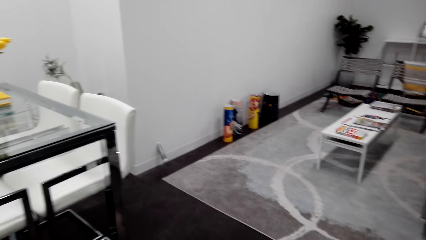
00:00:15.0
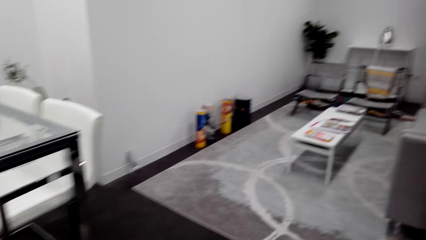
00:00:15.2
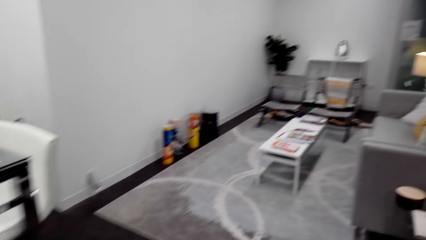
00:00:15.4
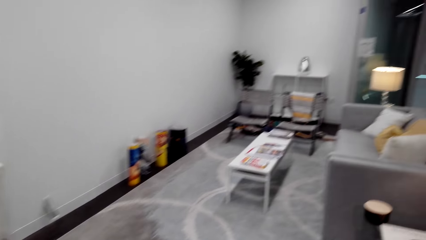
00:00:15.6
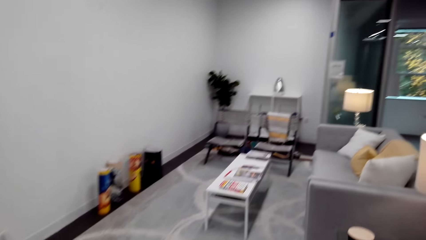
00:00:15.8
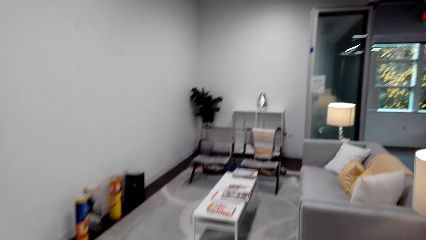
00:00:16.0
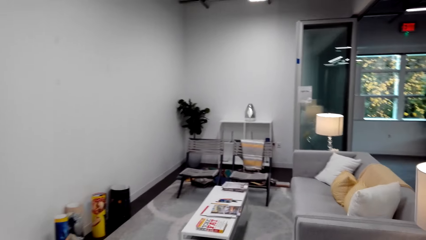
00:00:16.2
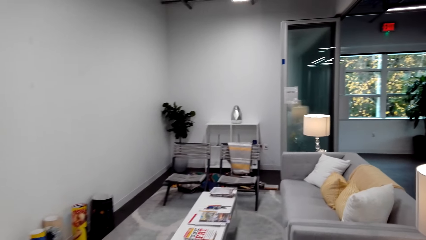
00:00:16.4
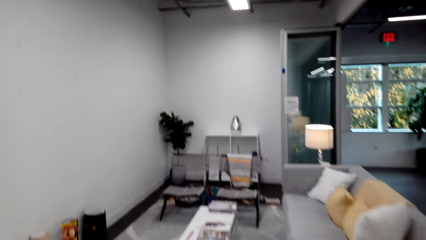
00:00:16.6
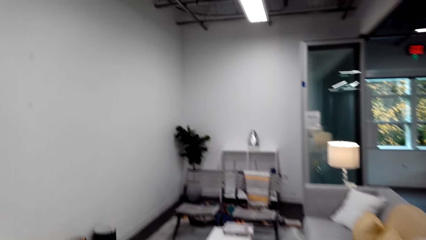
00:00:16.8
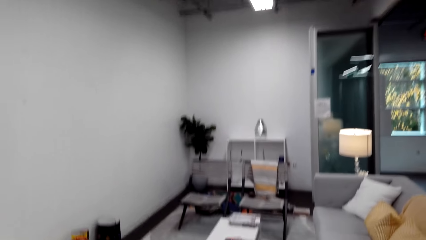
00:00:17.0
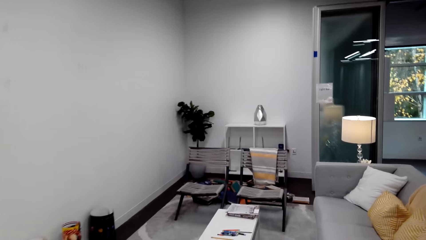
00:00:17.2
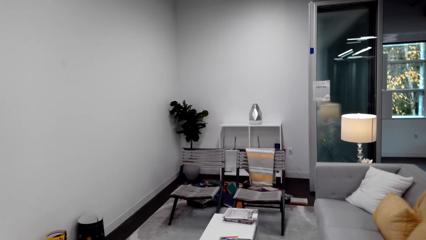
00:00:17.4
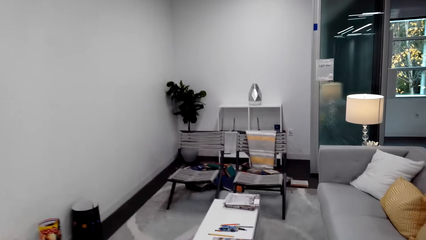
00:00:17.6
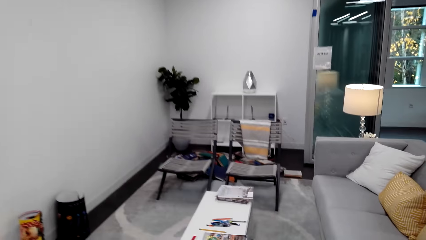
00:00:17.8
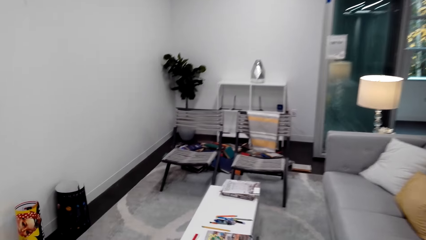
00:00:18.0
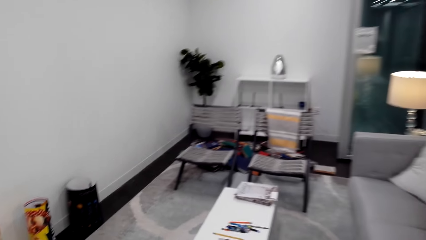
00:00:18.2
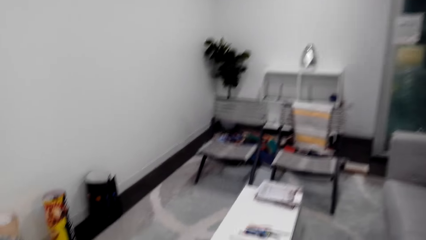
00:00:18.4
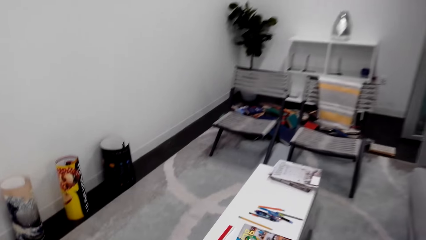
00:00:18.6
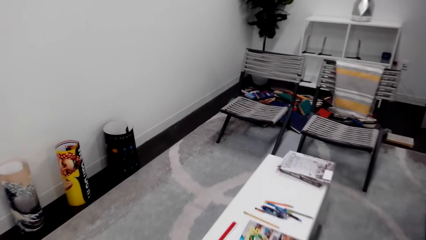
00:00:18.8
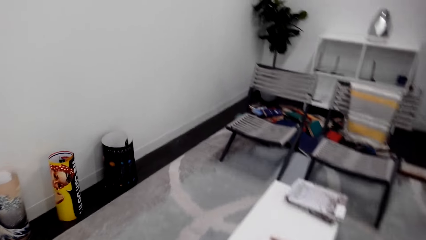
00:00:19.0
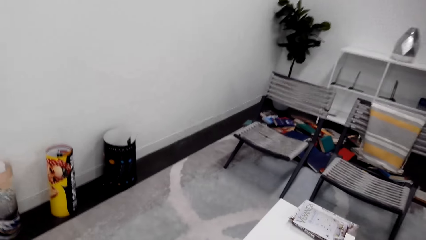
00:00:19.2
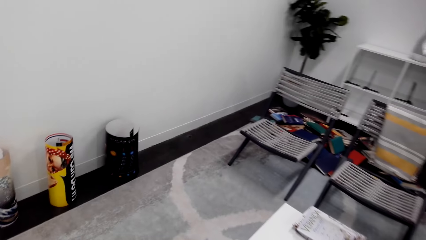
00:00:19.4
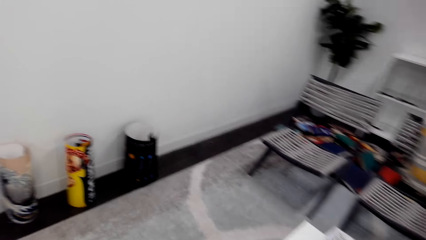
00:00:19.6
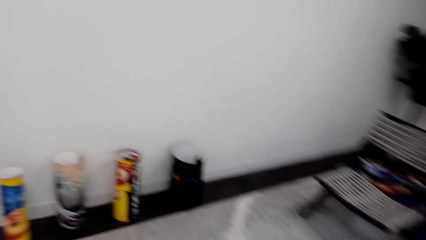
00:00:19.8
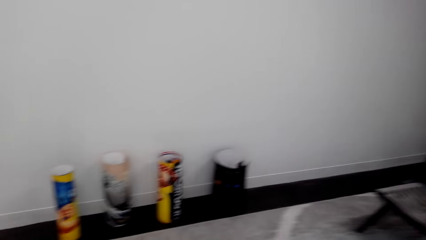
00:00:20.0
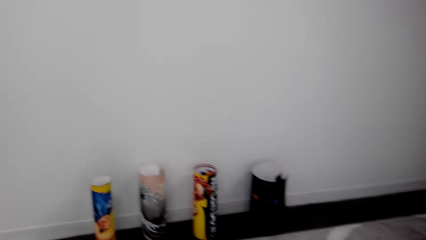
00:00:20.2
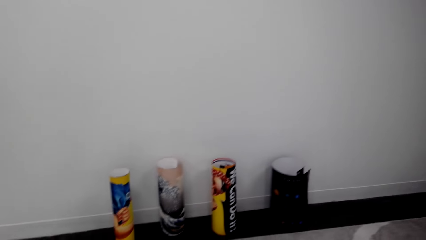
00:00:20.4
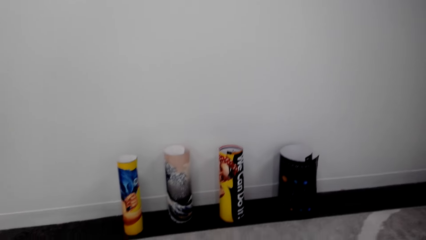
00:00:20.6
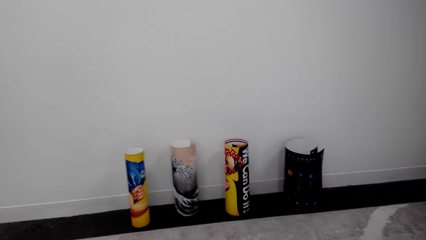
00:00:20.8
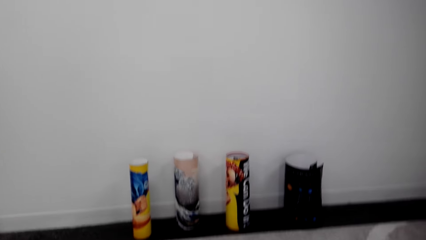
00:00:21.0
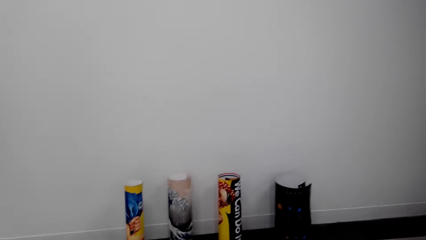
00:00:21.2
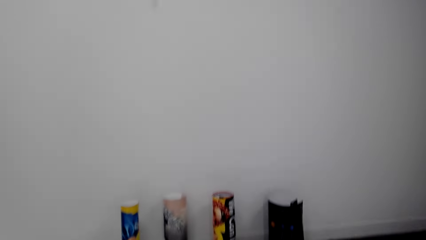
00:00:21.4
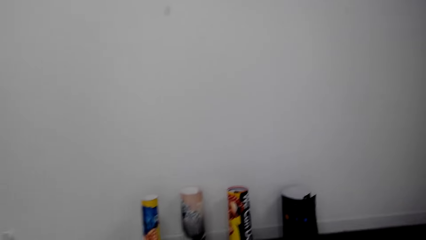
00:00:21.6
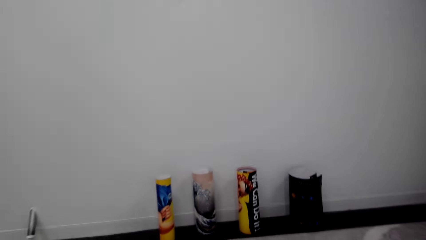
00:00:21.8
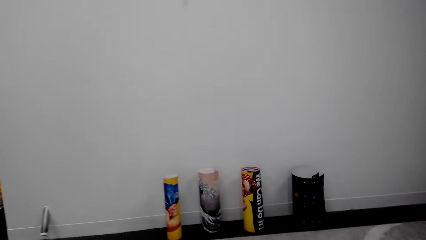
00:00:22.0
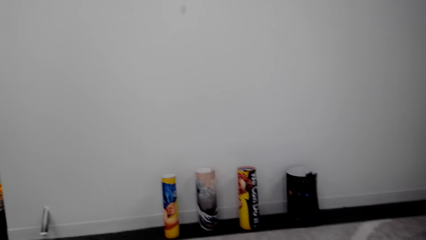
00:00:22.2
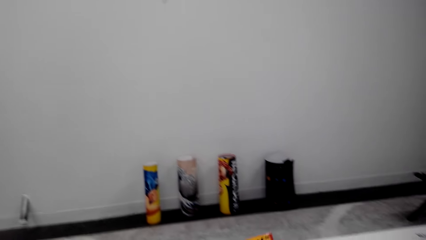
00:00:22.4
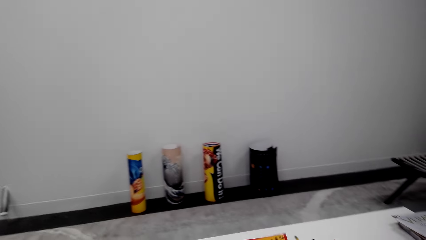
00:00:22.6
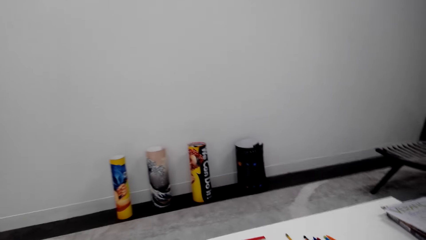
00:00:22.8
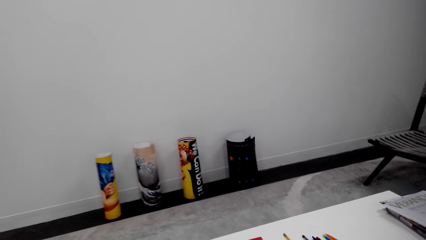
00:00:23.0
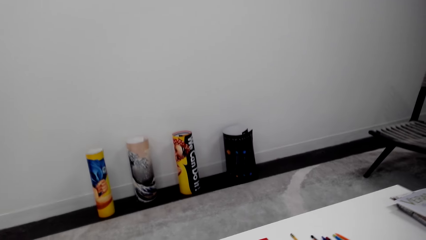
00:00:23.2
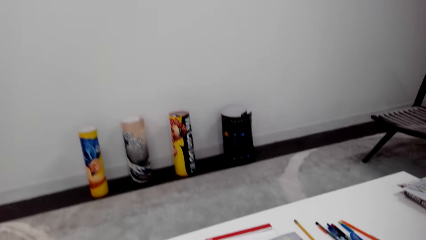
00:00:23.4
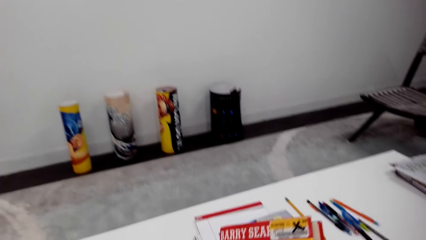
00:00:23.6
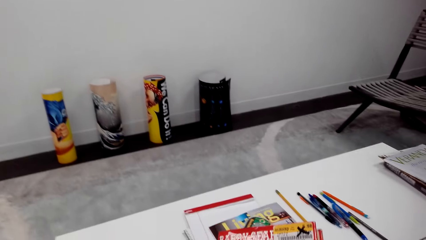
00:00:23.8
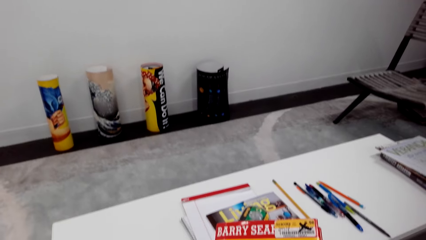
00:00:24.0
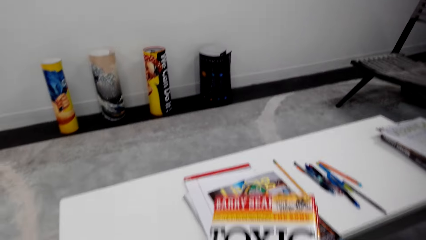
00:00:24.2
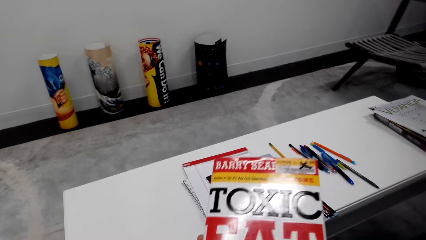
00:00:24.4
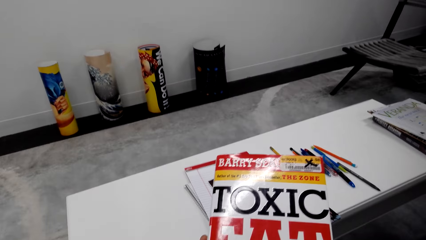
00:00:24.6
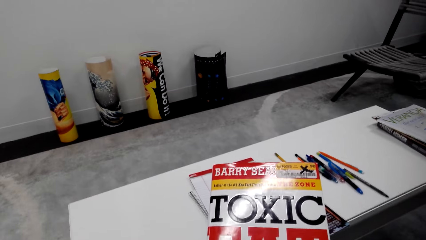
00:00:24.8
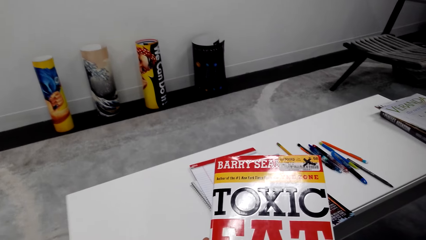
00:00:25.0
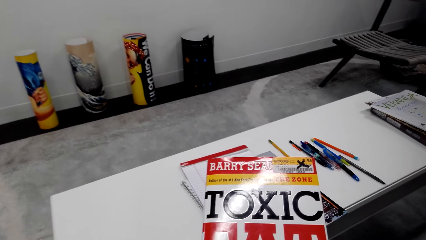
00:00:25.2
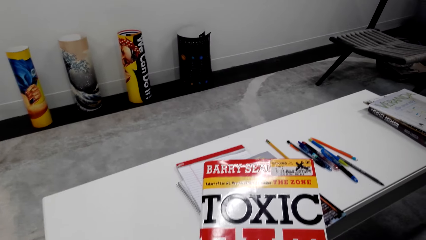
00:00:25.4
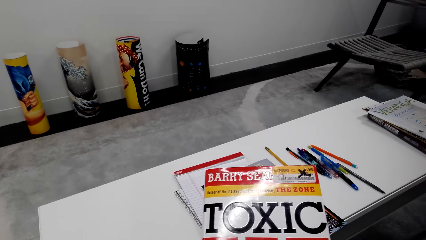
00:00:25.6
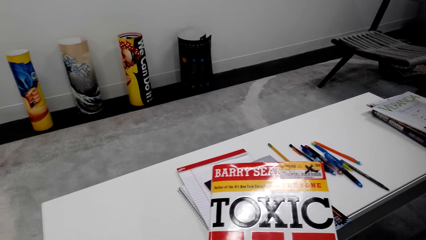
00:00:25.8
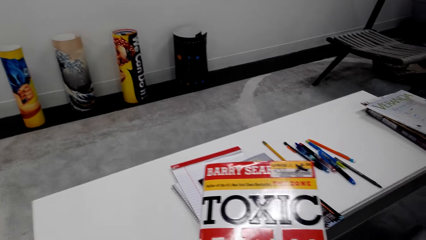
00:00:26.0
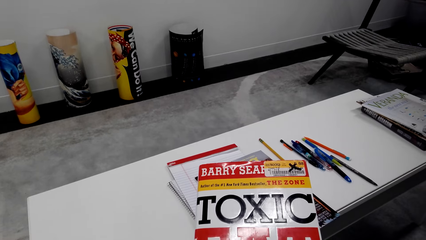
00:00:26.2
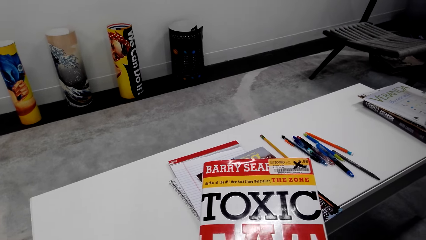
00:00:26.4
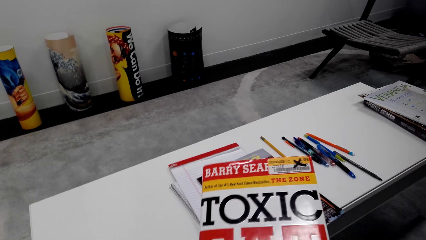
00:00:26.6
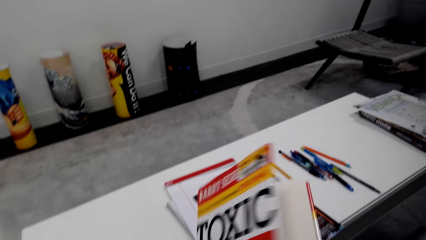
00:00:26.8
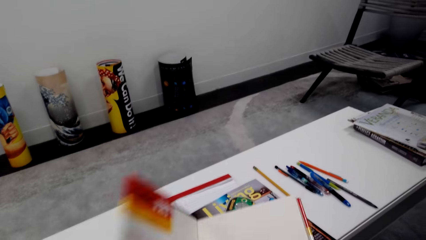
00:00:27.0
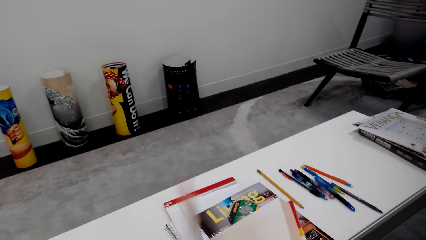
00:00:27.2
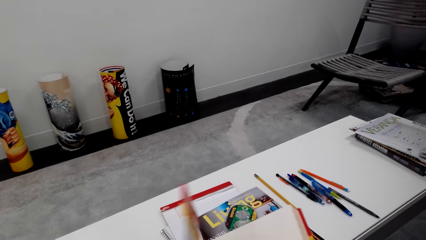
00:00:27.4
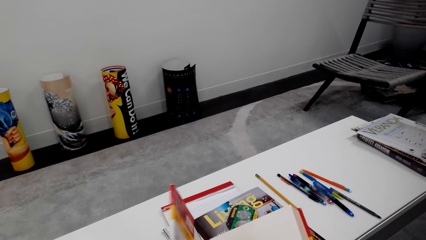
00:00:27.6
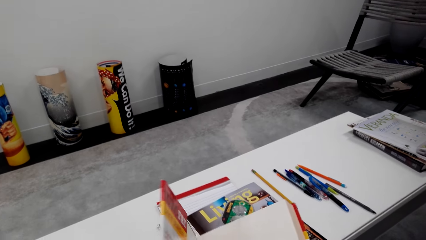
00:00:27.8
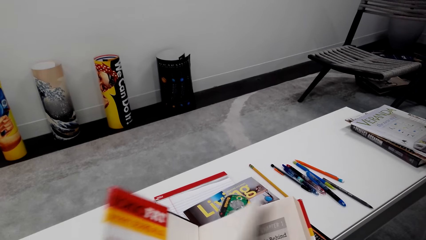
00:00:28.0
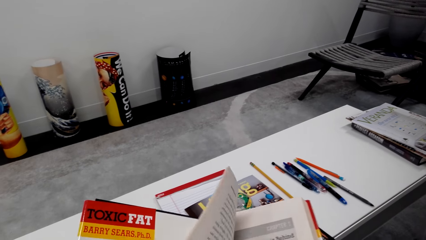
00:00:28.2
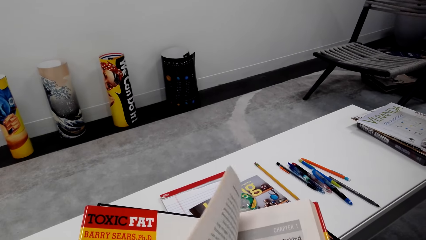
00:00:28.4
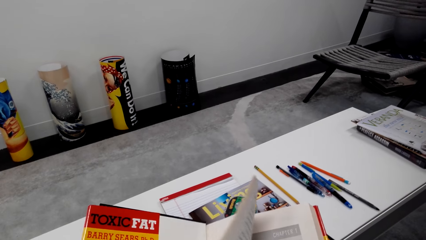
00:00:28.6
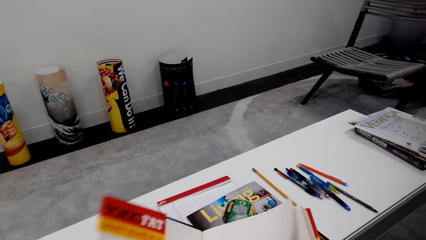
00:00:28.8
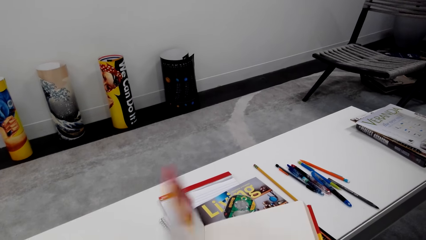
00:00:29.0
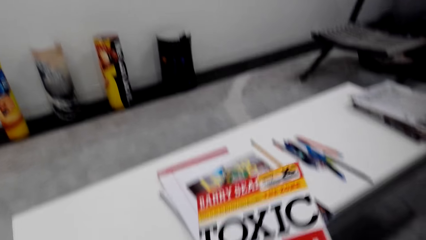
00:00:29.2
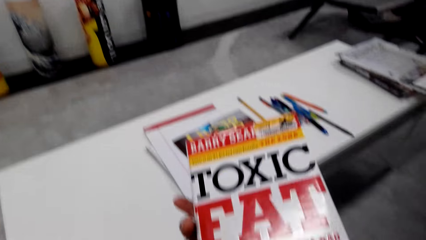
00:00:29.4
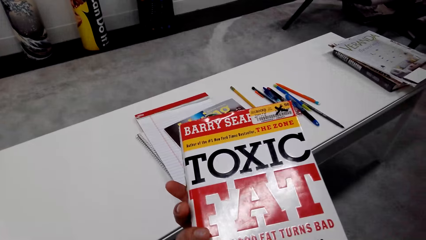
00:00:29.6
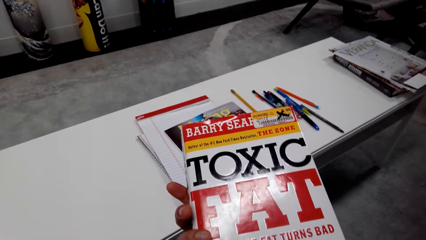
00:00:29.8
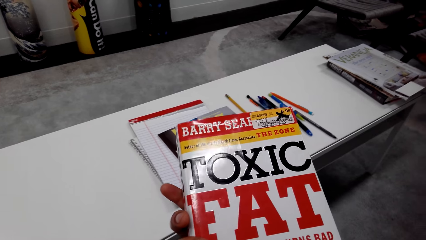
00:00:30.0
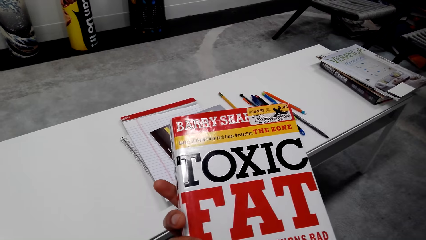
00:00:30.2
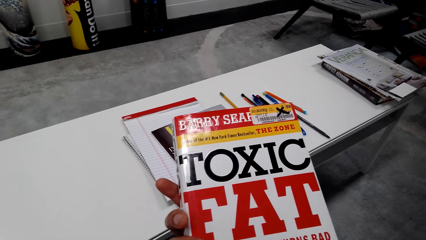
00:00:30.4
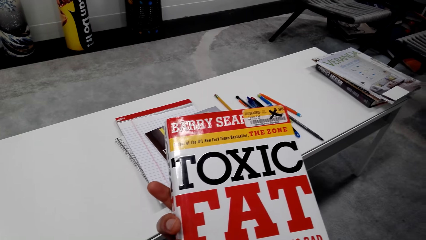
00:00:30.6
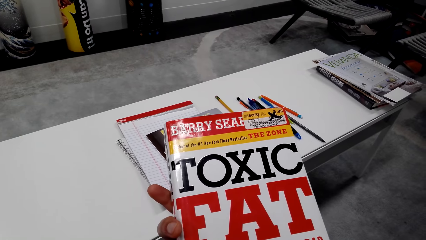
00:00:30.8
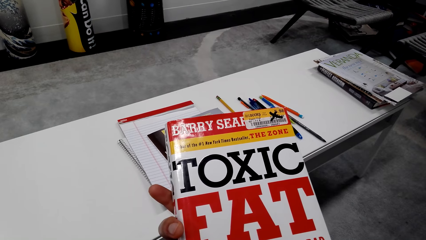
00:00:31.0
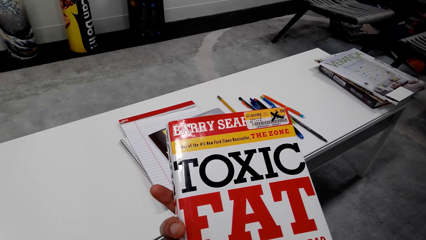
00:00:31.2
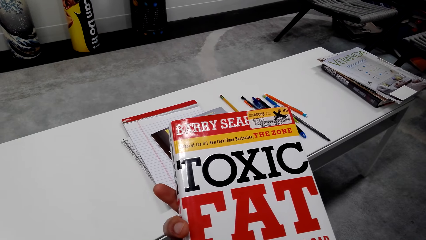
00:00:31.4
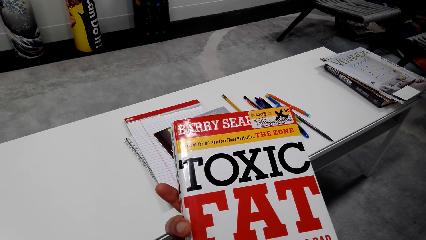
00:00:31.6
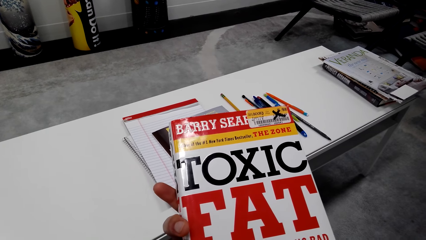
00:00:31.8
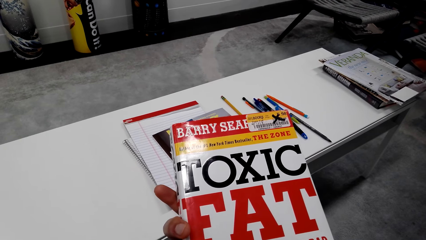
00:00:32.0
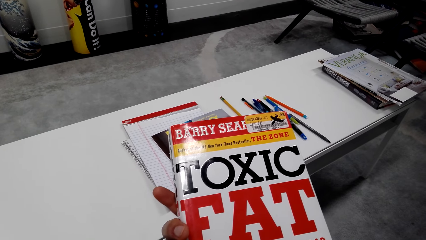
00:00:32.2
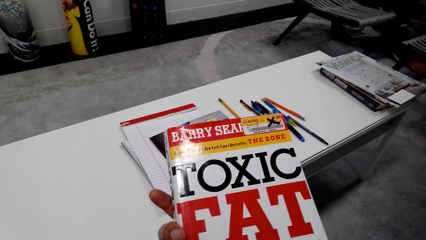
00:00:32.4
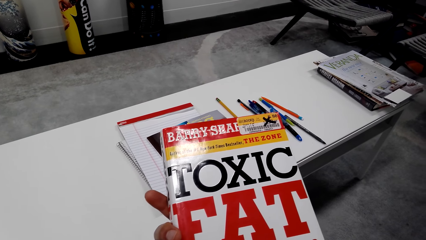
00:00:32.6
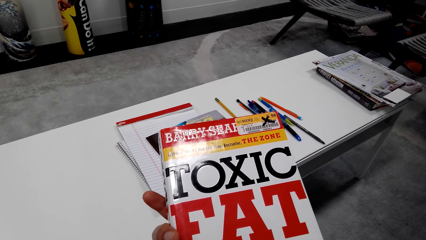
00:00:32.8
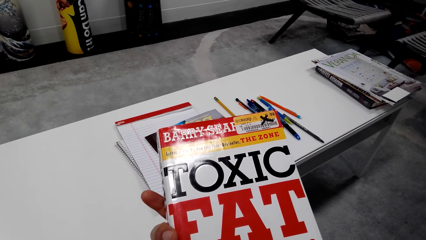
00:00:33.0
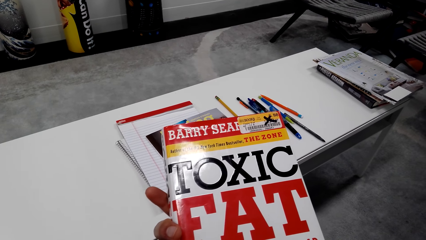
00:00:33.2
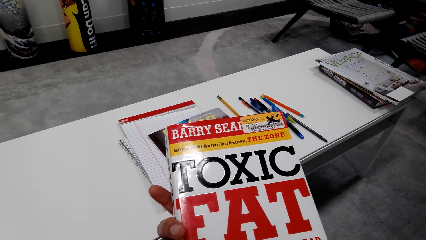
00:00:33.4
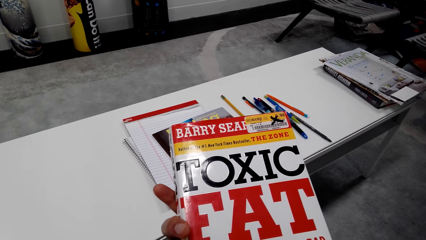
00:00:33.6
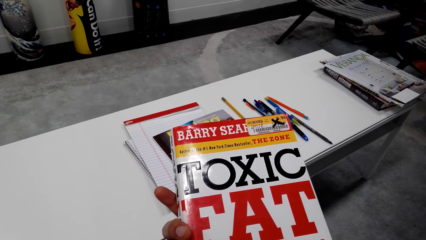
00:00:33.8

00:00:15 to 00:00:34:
The camera wearer walks towards the sitting area. They dialogue with a person. They walk around the house. They pick a book on the table. They hold the book. They open the book. They close the book. They read the book cover.
